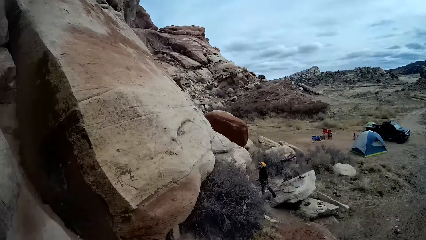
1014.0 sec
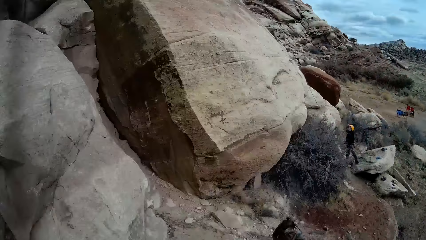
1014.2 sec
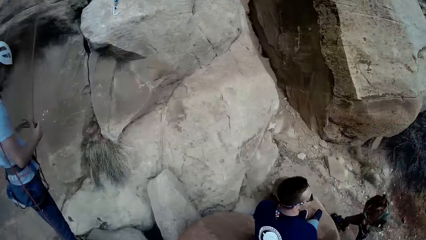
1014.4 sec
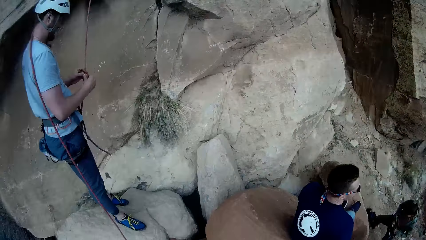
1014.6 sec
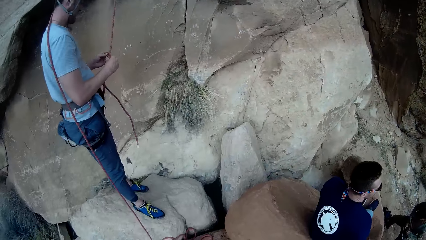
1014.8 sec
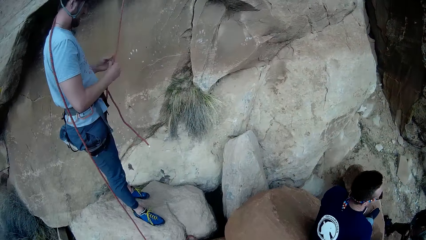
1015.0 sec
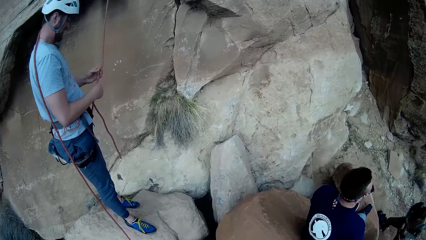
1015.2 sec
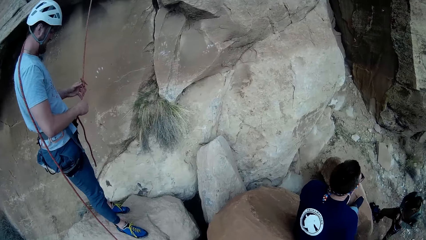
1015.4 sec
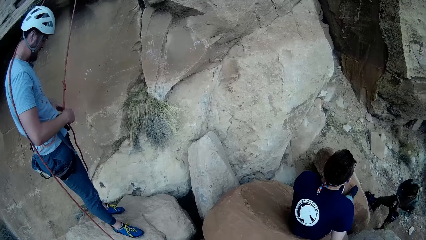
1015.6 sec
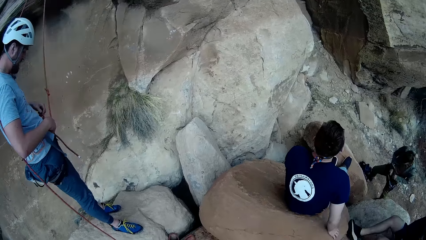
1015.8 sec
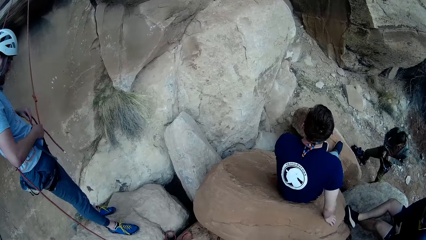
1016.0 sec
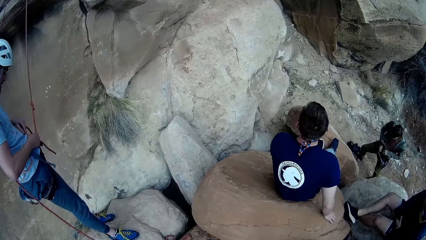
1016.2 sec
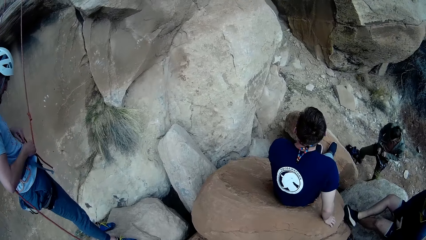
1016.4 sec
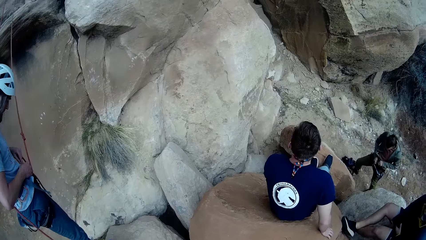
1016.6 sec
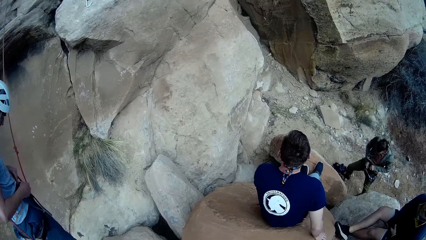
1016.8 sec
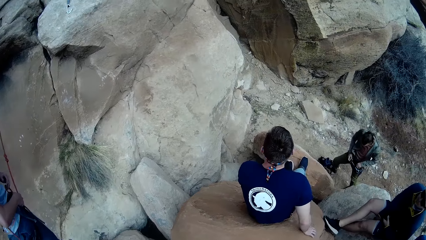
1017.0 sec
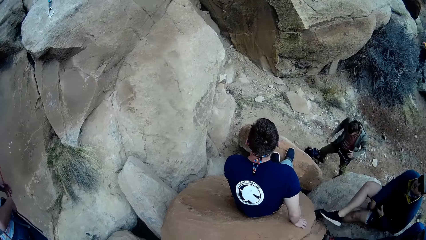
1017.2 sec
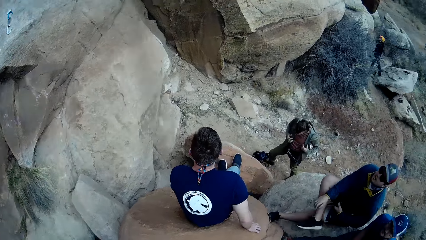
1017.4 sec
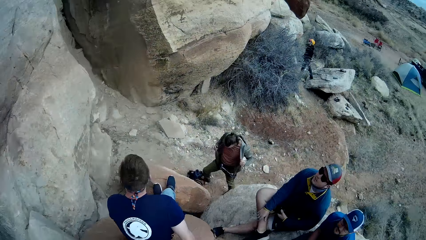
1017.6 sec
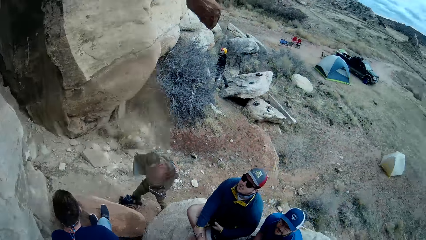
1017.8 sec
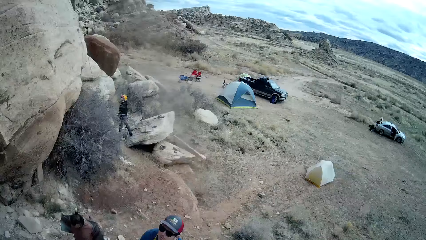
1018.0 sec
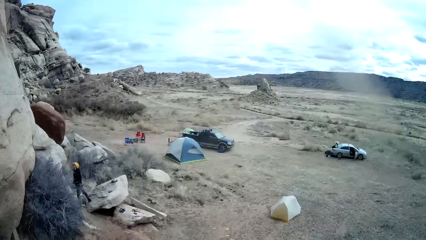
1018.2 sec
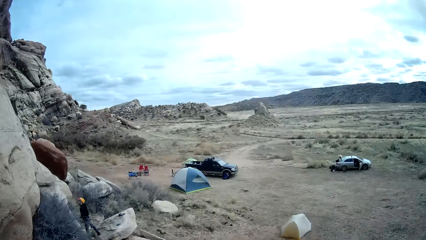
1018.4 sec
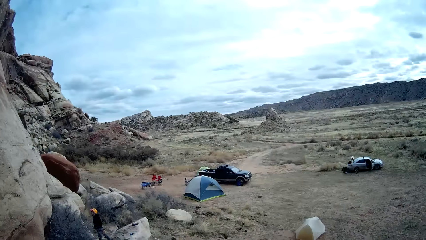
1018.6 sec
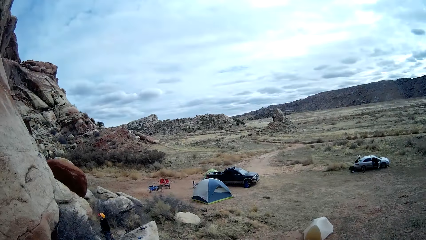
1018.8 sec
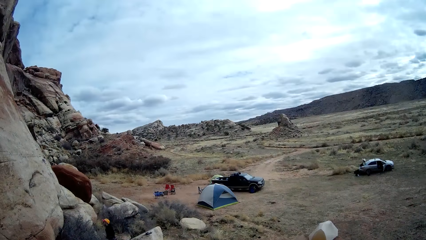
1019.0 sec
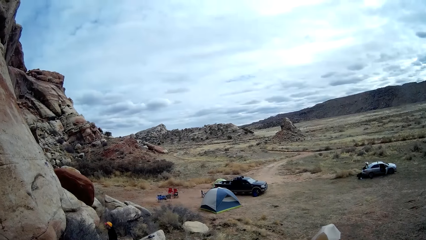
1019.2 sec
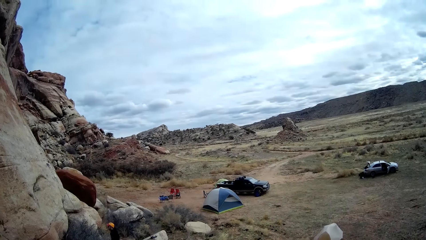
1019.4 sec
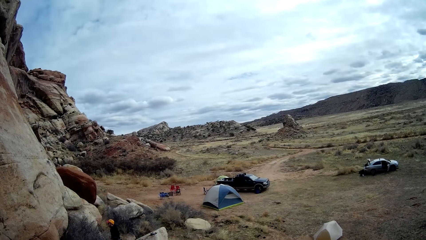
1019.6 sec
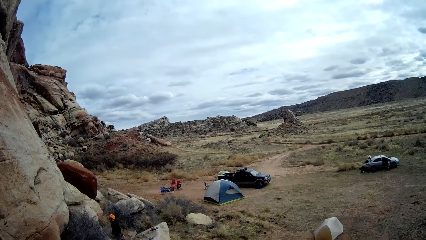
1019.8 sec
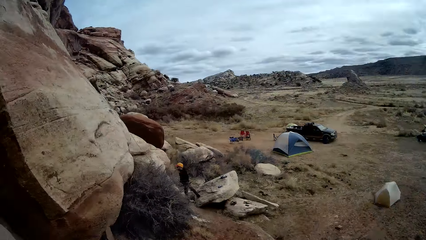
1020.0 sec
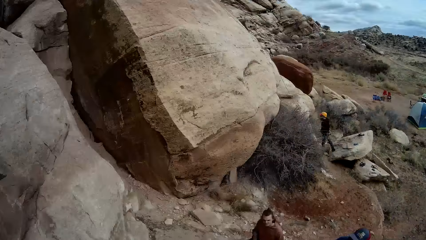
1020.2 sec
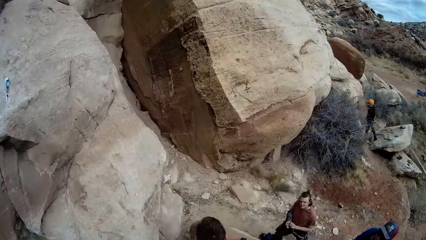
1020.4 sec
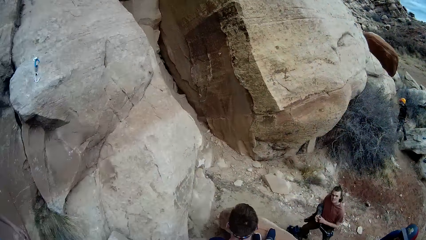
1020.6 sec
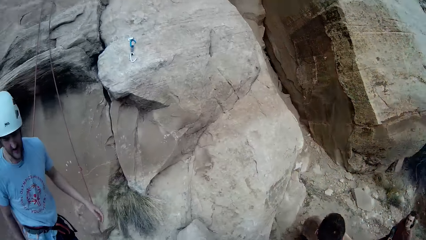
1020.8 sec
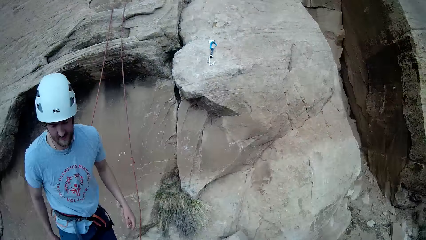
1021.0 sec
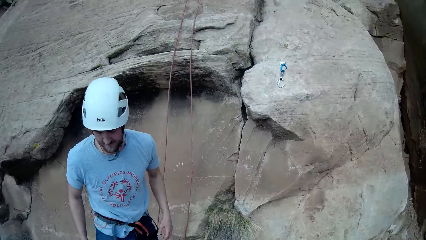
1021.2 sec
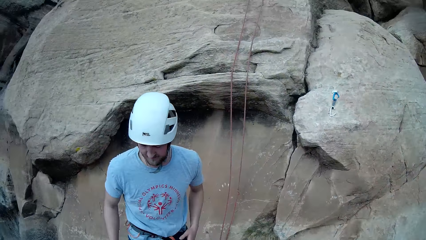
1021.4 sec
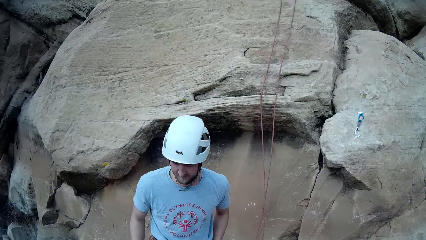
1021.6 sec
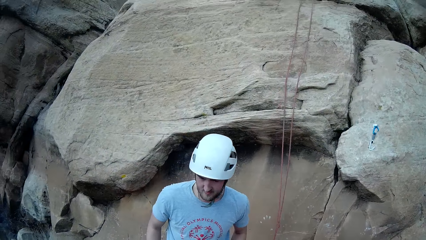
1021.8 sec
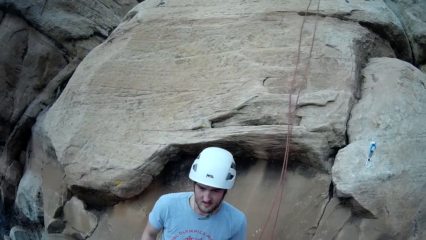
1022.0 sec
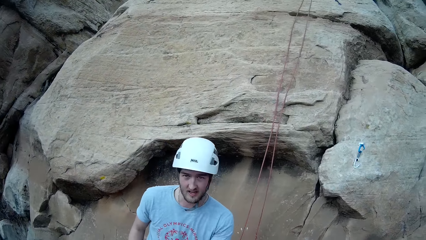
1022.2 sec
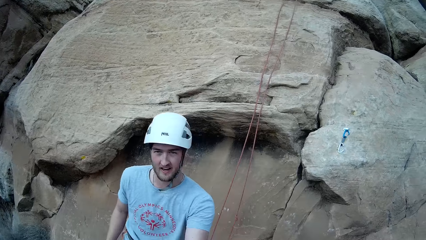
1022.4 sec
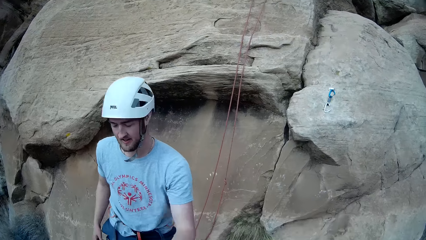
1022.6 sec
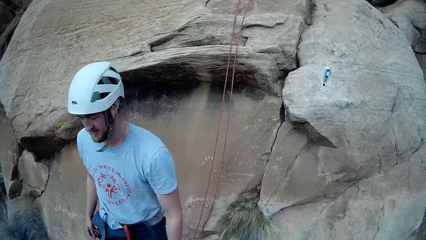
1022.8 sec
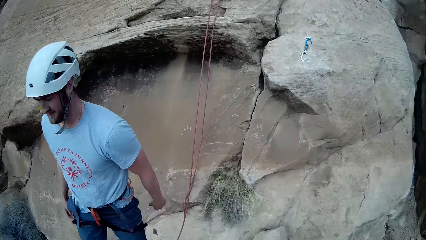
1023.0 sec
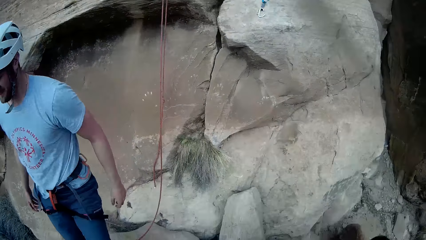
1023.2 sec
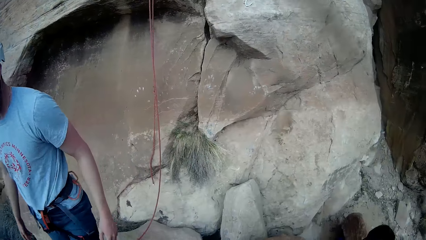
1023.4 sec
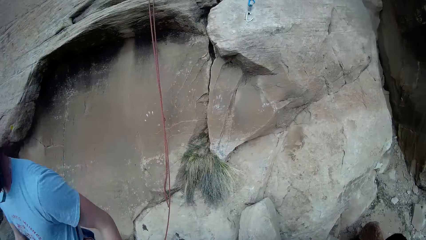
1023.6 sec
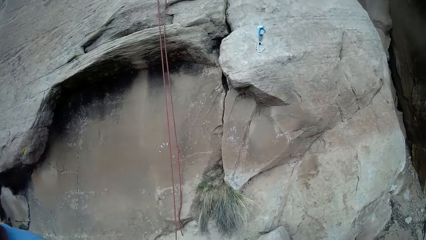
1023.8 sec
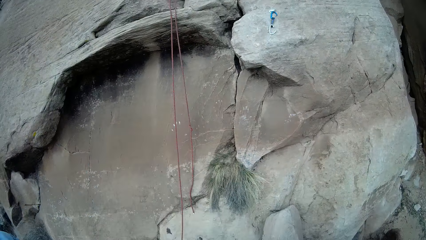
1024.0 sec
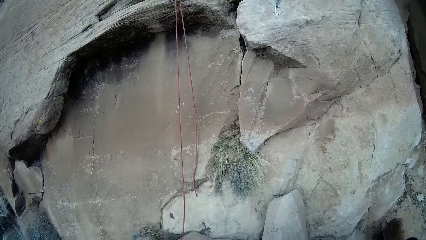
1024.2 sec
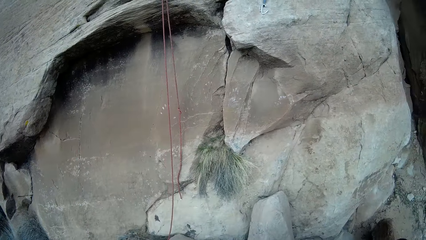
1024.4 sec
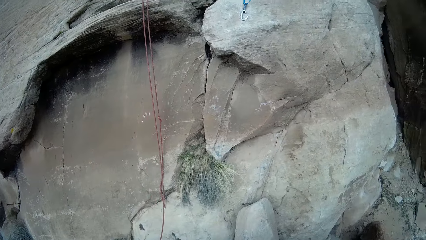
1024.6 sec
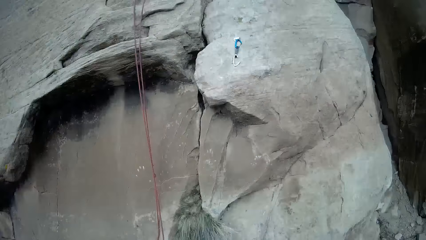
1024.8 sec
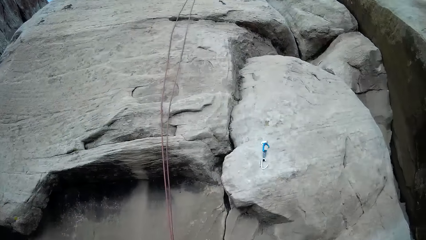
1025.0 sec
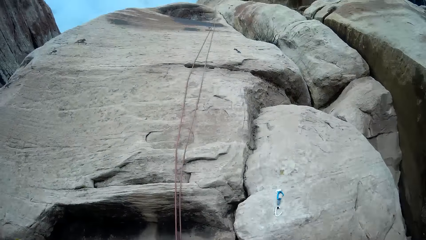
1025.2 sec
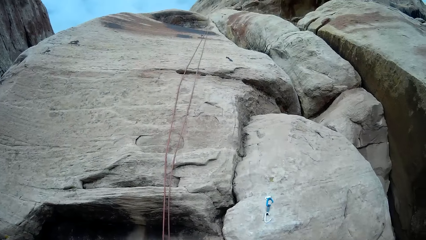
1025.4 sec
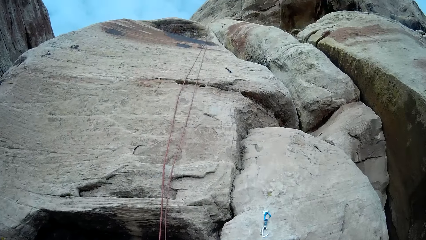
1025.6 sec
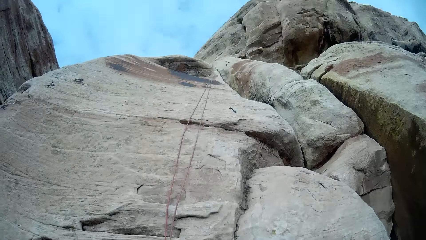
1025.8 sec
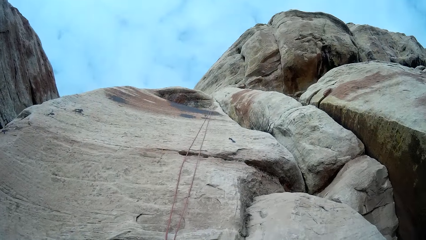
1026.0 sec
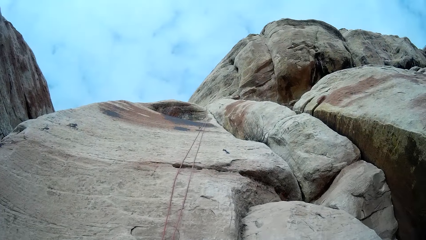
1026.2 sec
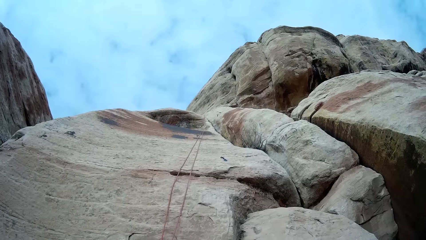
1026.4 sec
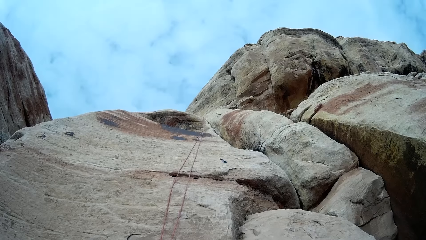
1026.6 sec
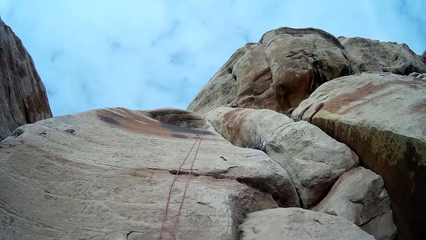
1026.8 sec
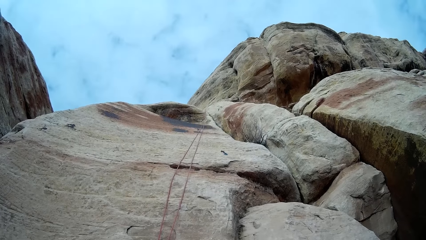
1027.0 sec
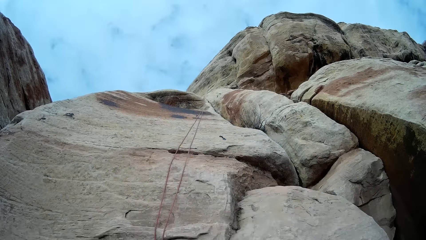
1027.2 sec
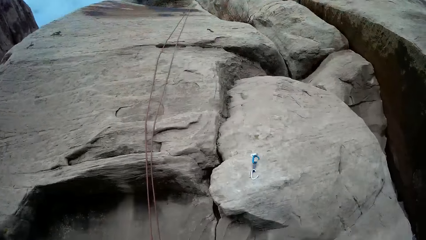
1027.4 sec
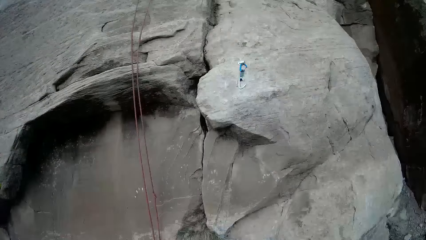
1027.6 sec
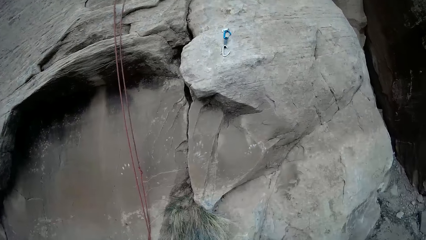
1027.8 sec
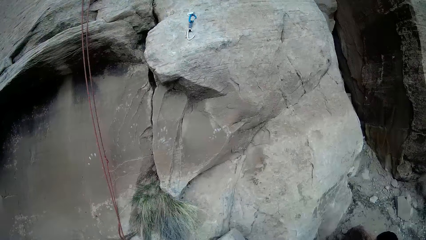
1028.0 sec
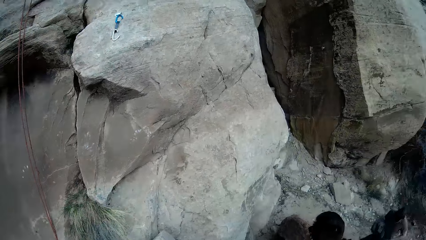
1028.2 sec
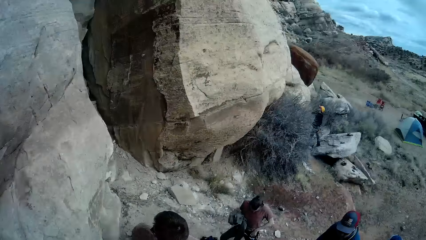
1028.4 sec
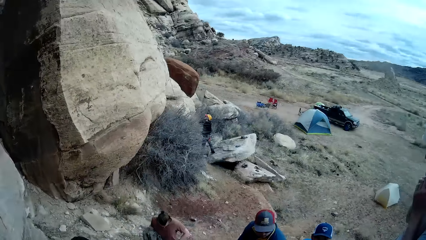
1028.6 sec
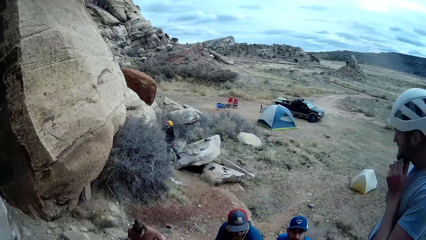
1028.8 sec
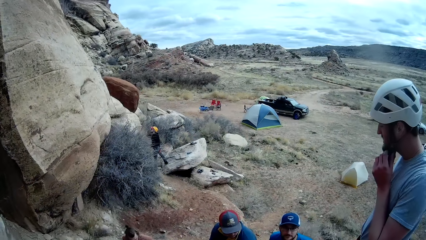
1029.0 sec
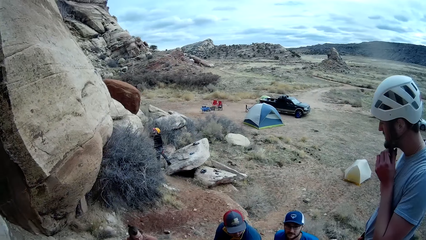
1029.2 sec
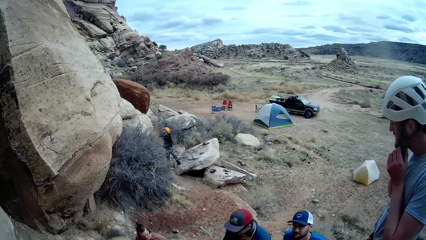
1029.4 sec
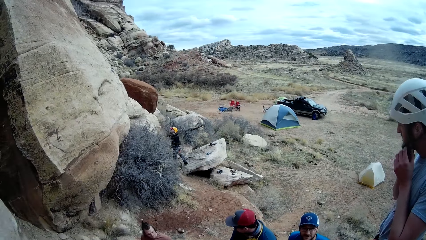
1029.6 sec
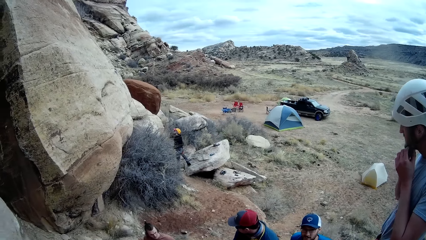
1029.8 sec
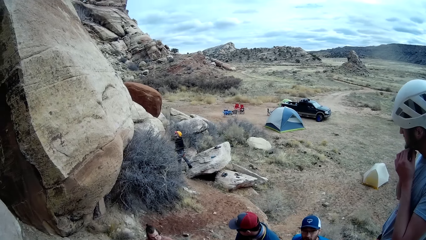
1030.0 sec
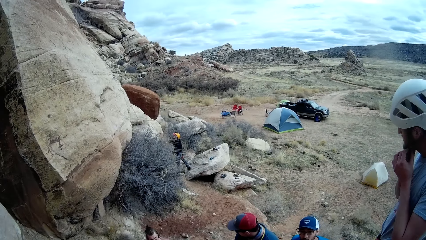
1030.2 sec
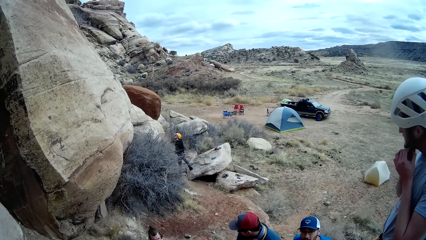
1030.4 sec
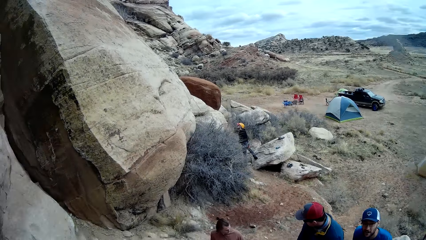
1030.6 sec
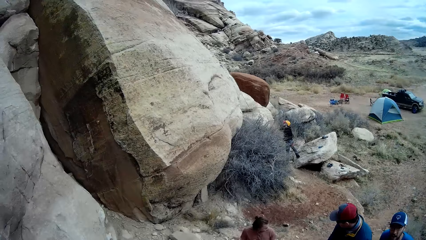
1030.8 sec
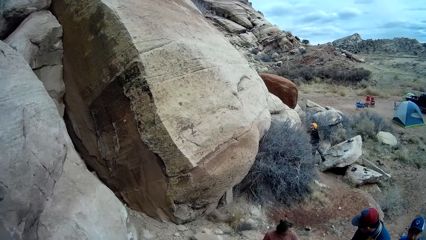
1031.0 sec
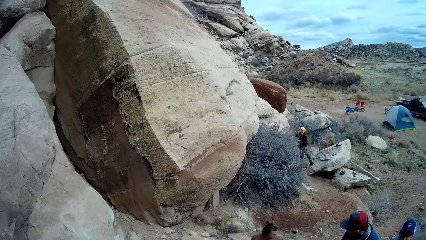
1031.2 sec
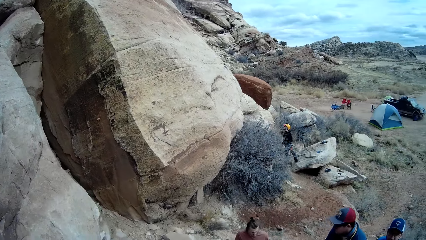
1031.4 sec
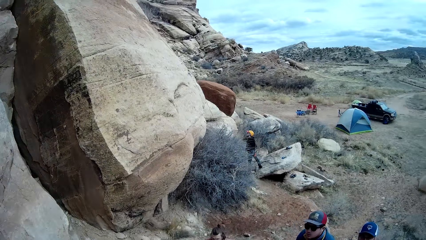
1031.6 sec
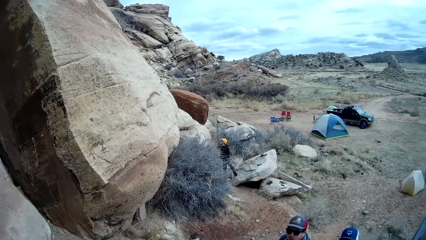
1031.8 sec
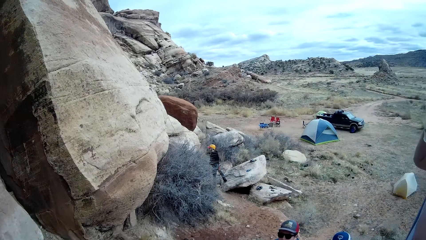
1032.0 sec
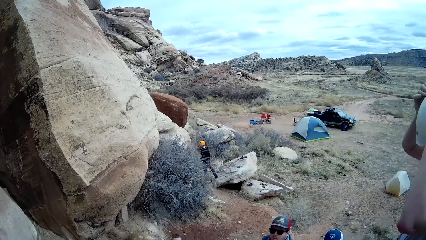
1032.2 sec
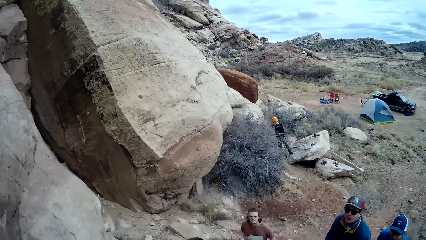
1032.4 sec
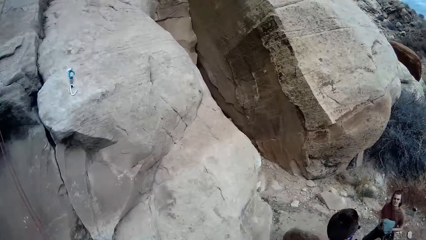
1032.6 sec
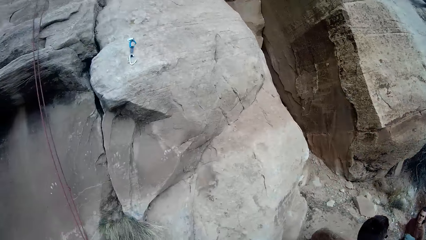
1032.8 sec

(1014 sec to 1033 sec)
A man unties the rope attached to the harness on his waist with both hands. Another man unzips his sweatshirt and removes his sweatshirt. The first man walks past the camera wearer and walks away. He unties the helmet and takes off his helmet with both hands.
